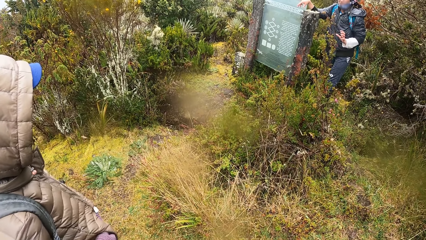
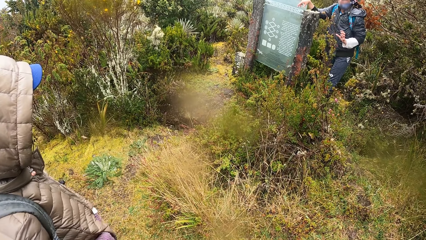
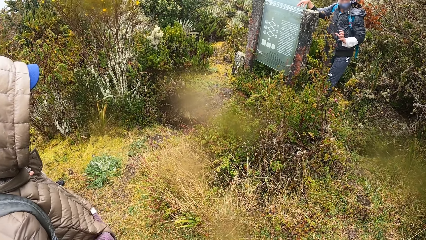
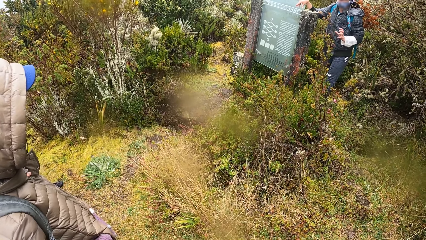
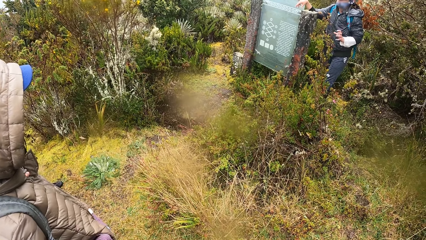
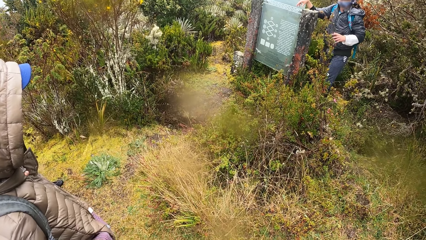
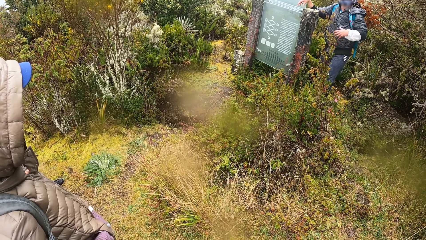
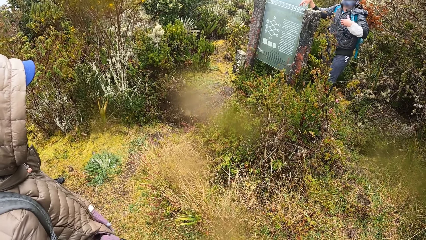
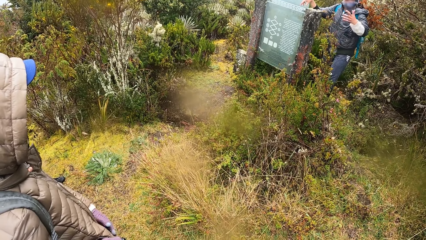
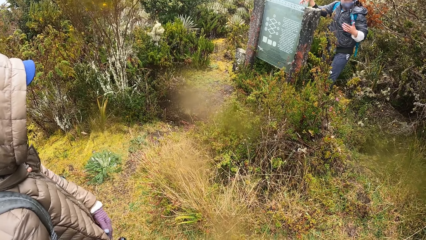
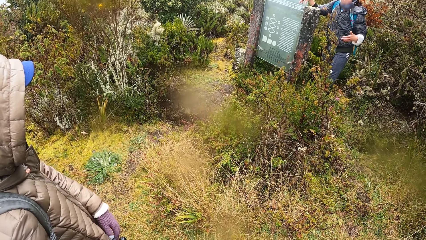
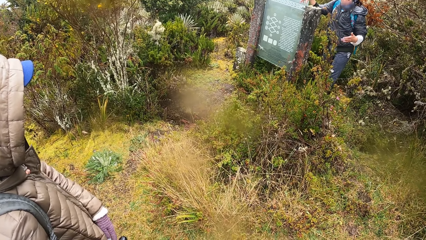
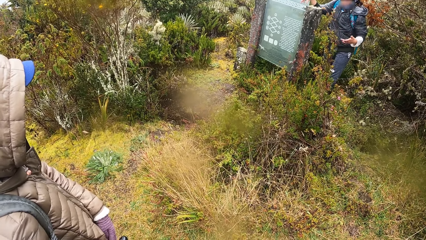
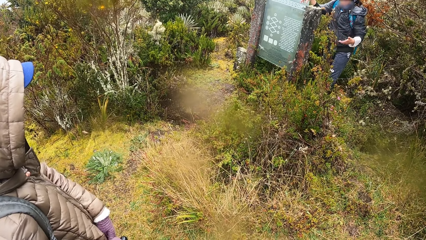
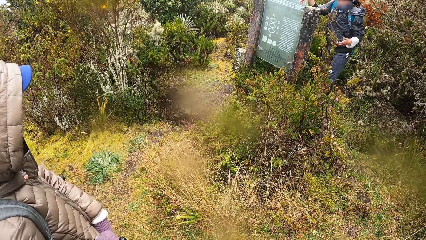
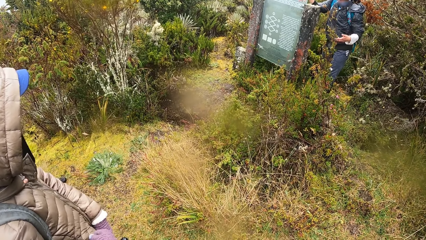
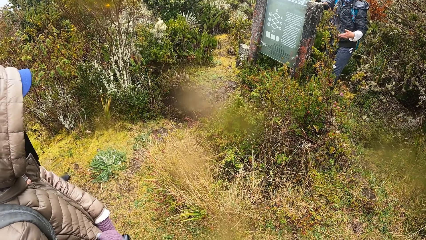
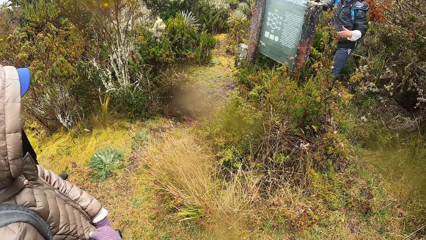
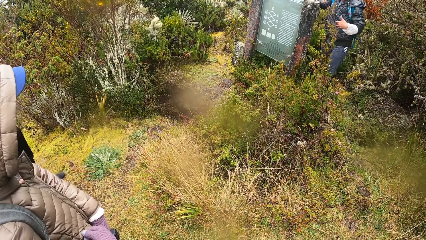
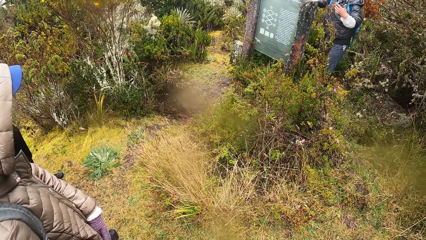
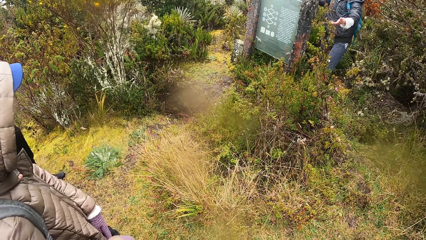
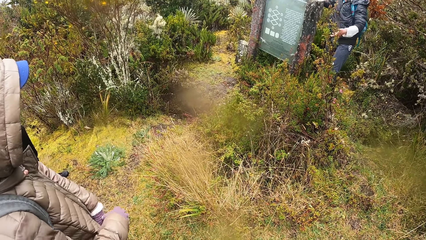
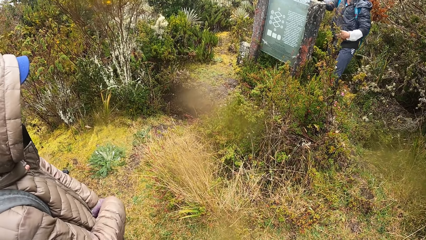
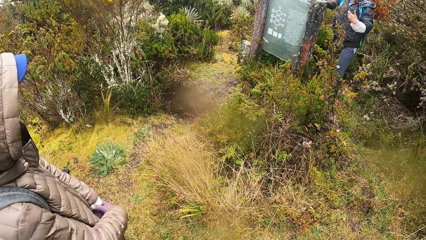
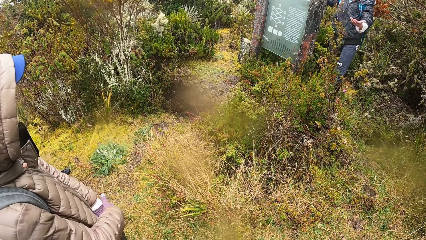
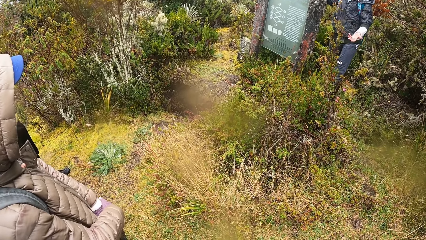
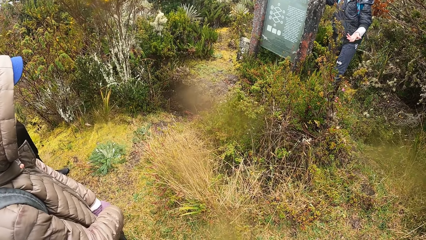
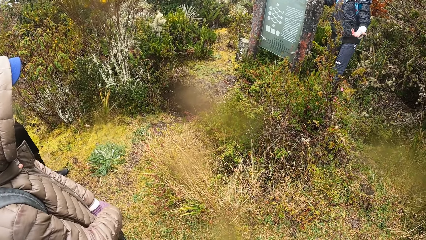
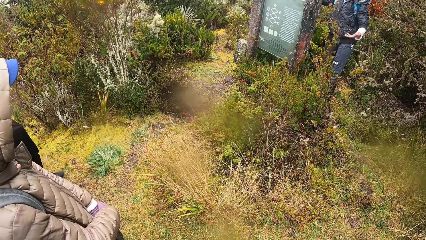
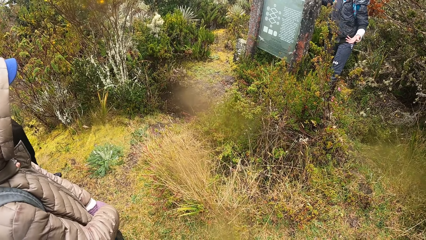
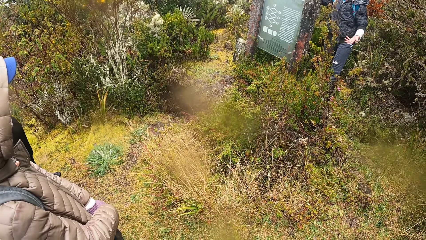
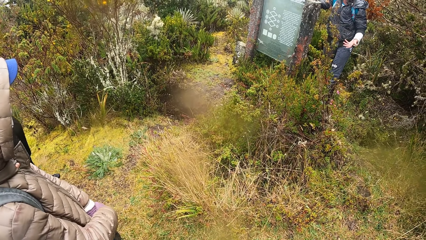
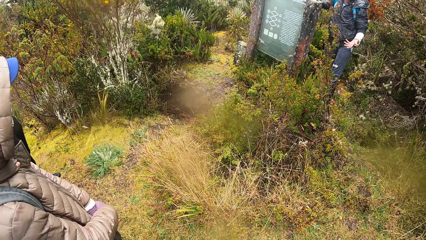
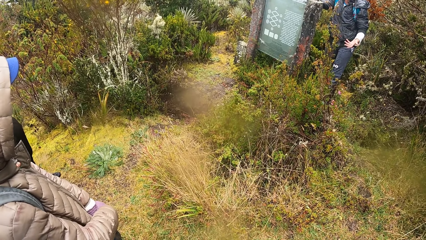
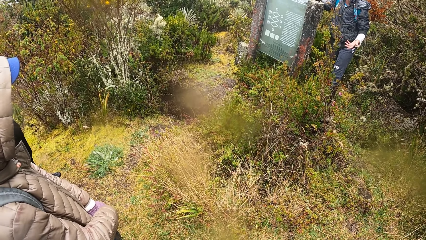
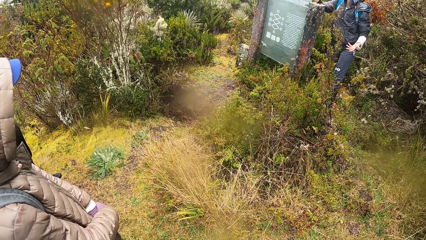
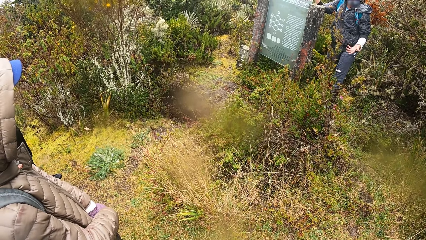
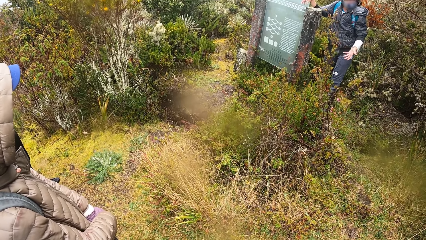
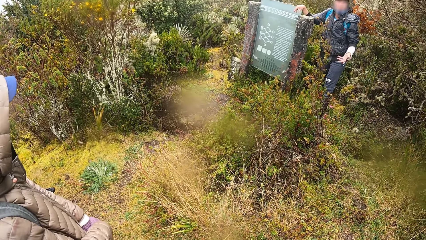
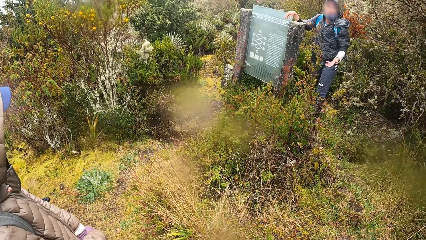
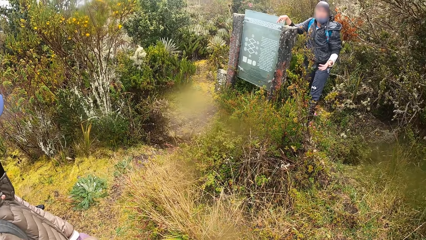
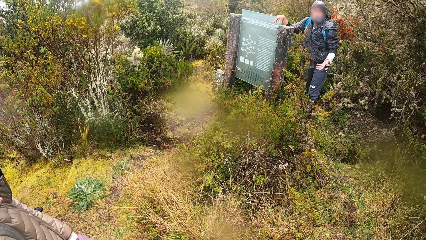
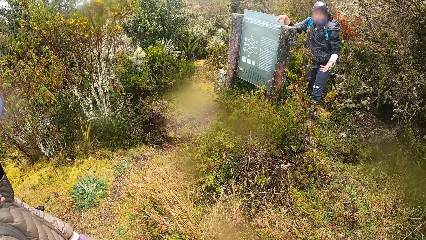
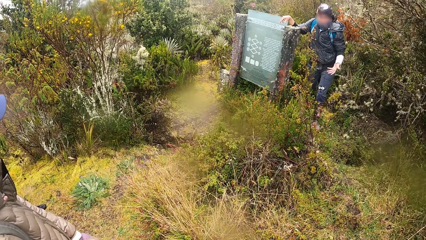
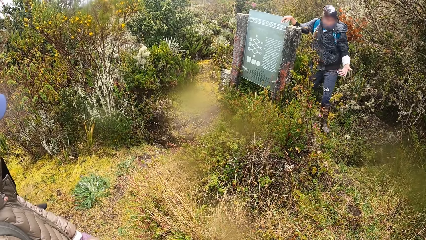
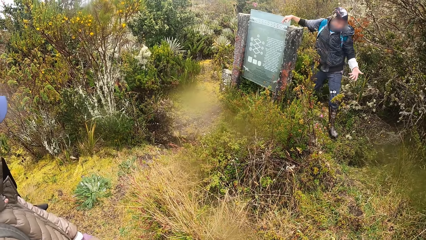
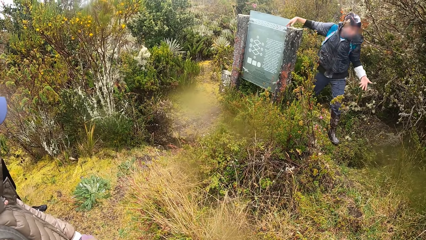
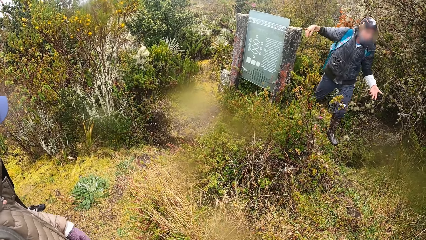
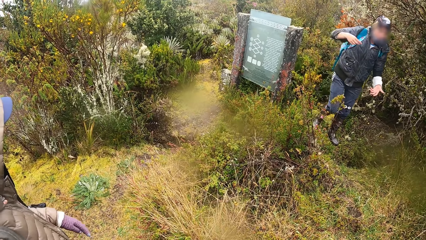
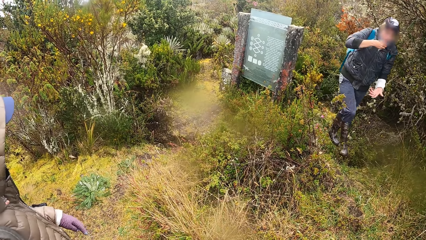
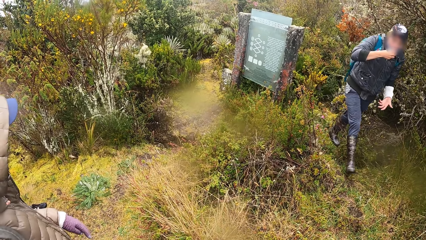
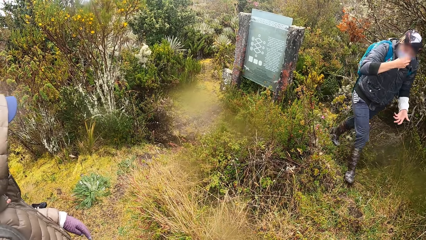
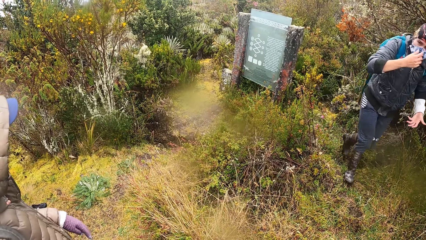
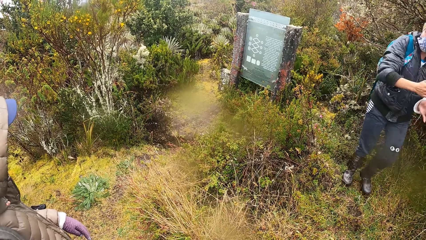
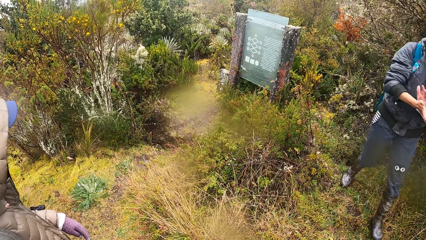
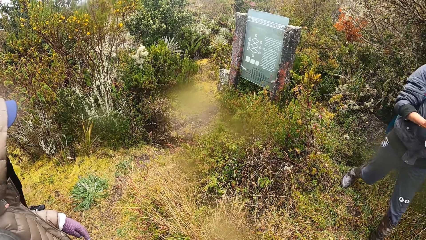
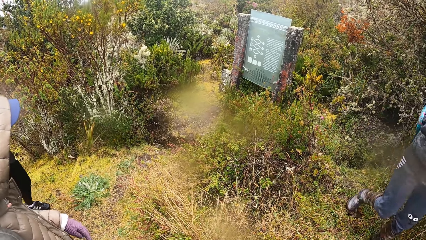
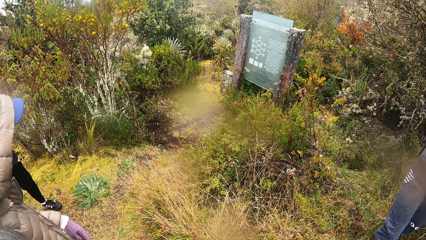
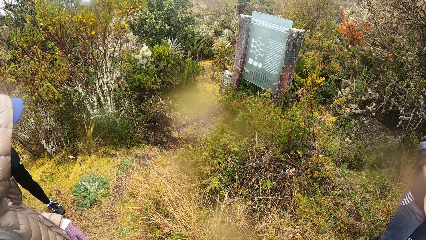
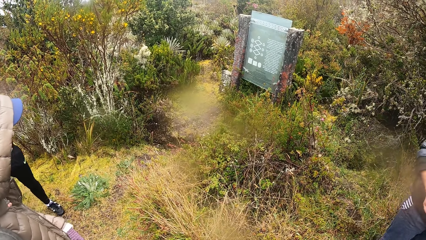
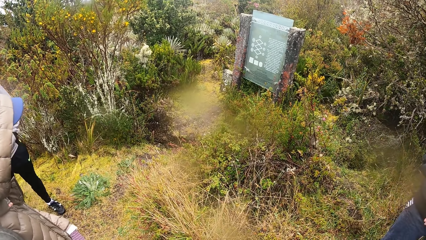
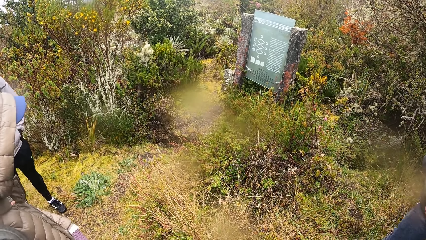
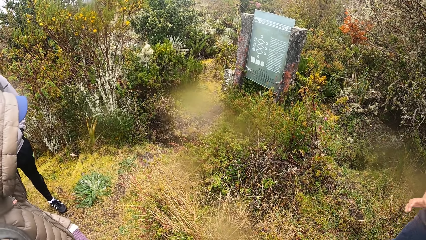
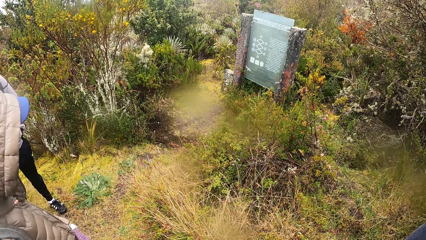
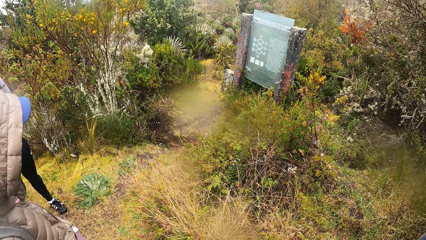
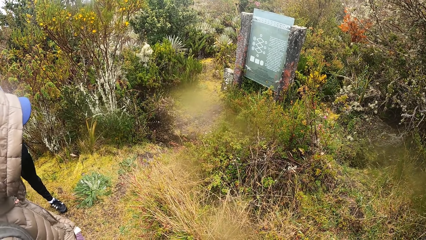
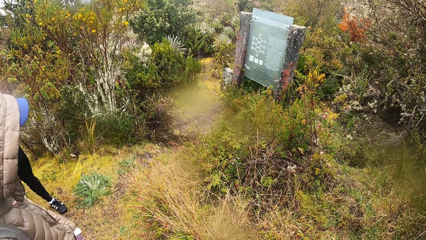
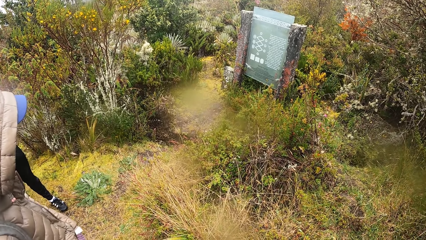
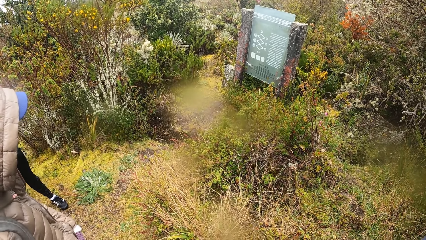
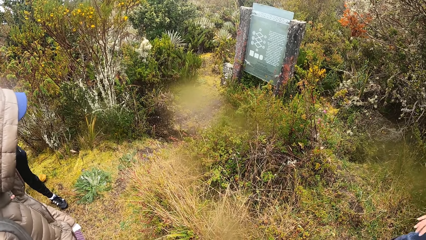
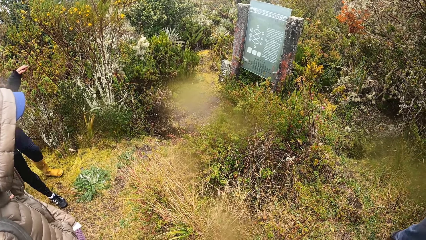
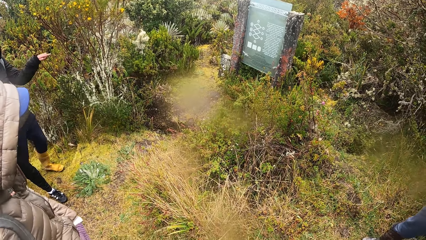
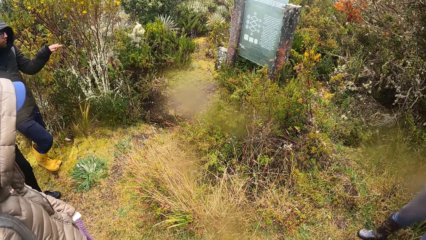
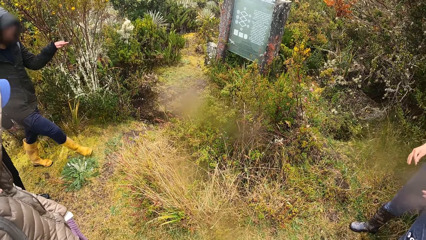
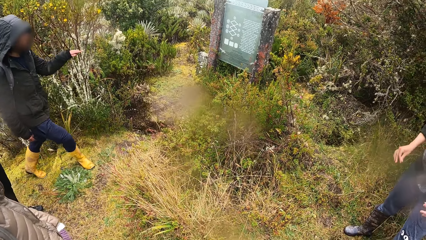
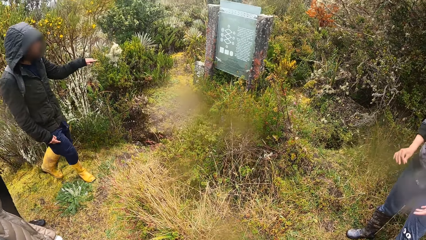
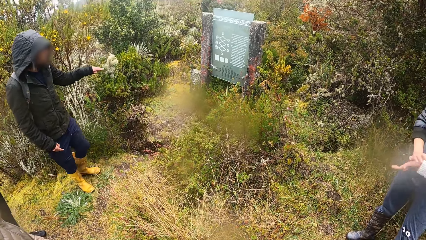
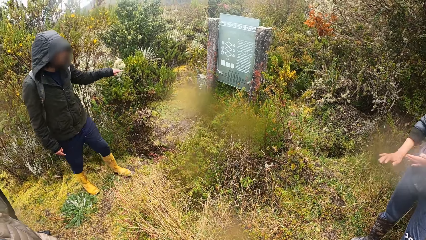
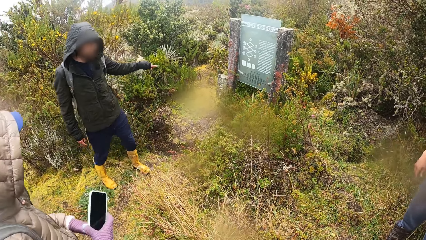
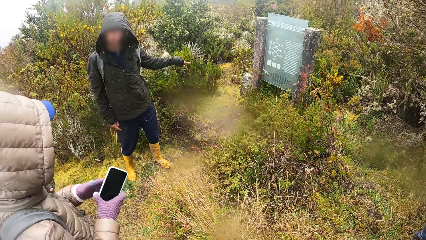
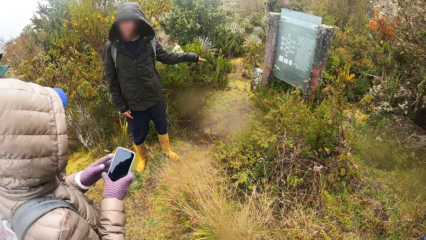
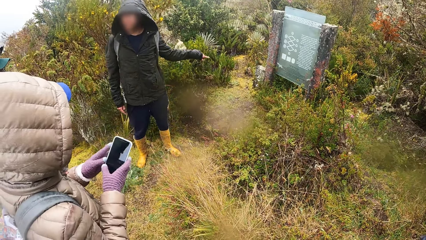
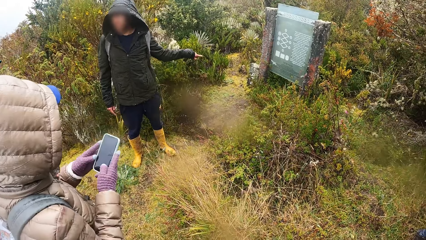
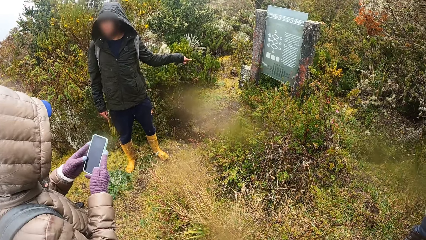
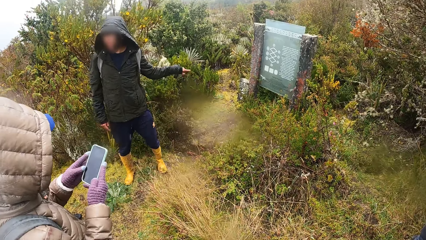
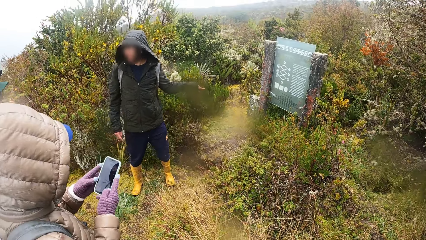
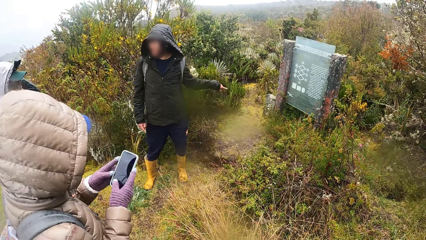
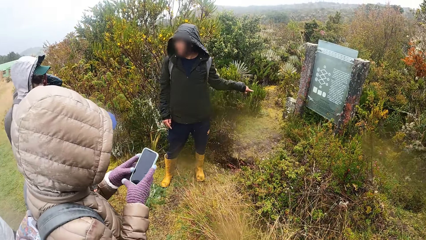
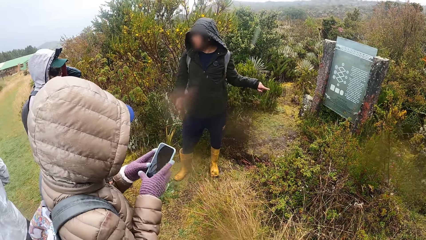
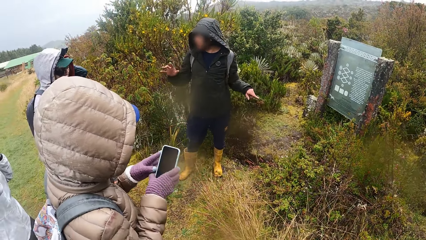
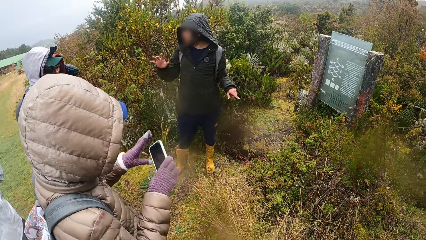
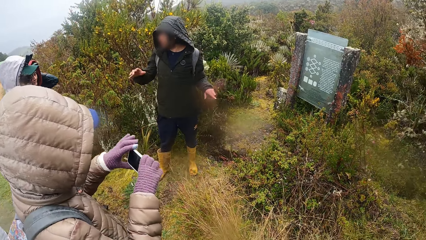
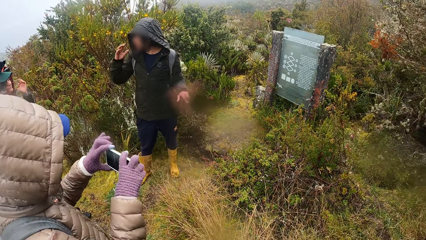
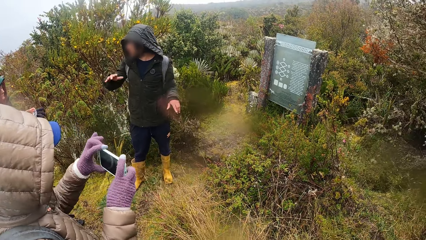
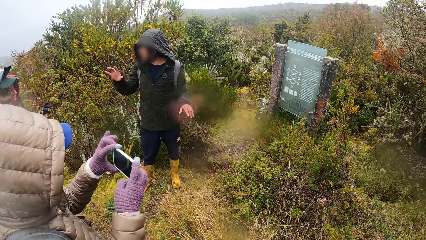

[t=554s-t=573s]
The man walks away from the bill board on the field. Another man walks toward the bill board across the field. A woman brings out a phone from her pocket with her right hand. The other man interacts with the group of people and the camera wearer. The woman operates the phone with both hands. A person stands next to another person.
